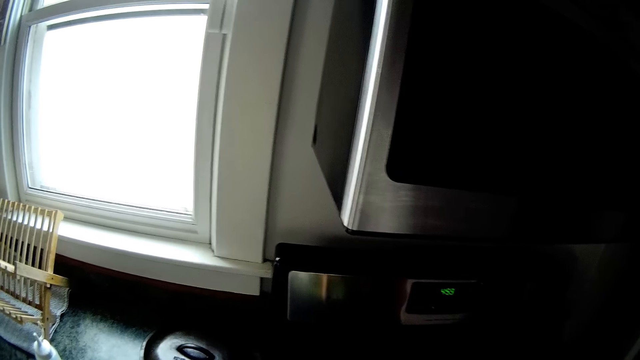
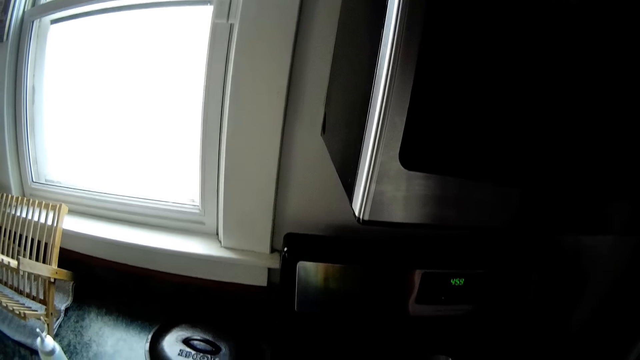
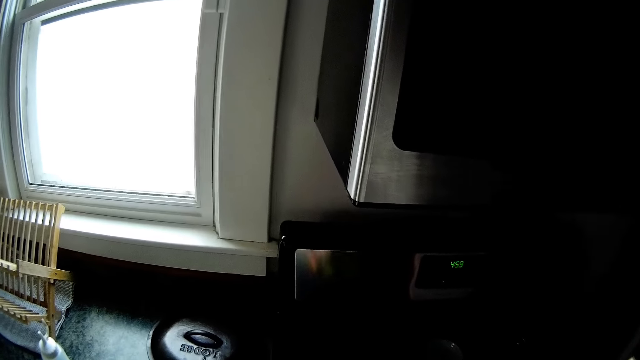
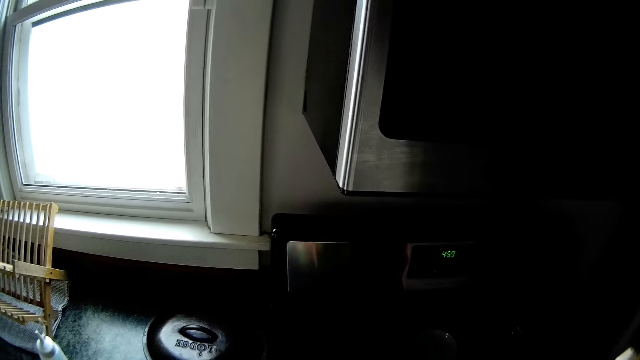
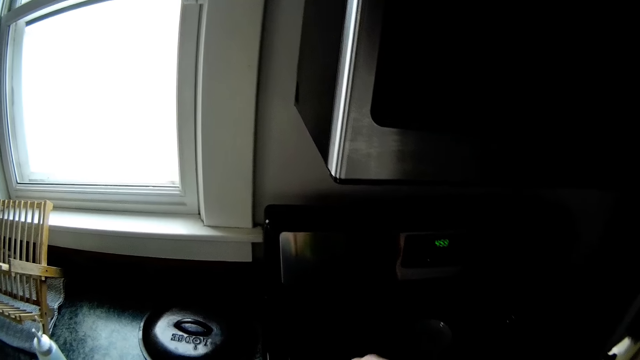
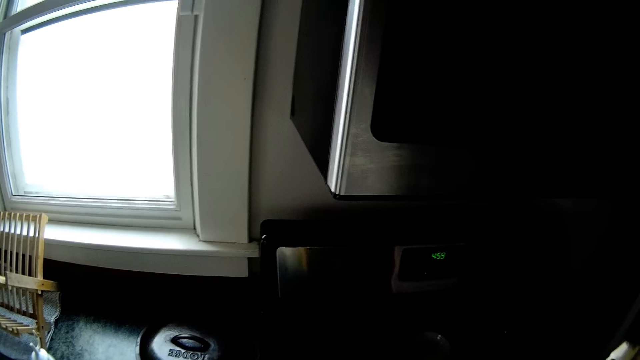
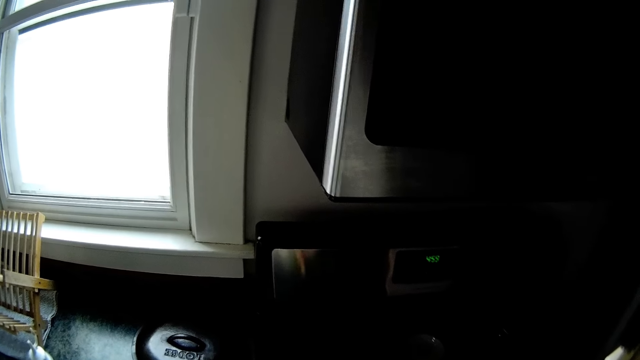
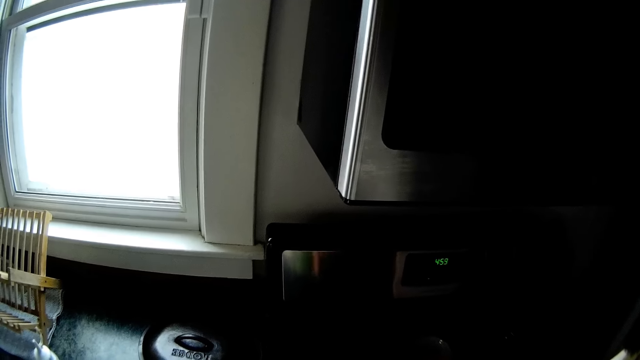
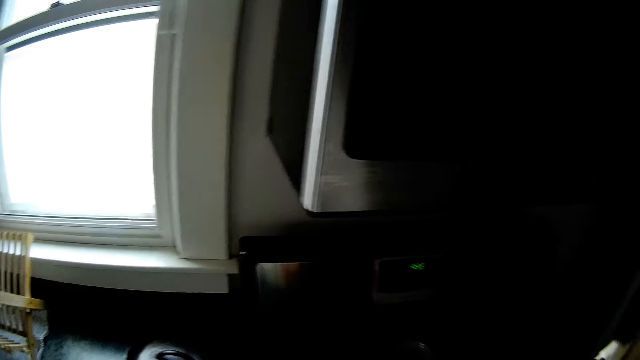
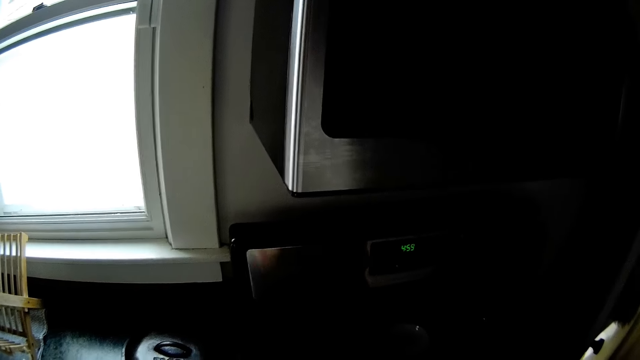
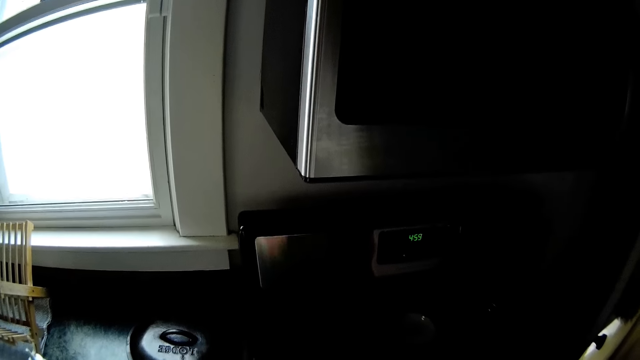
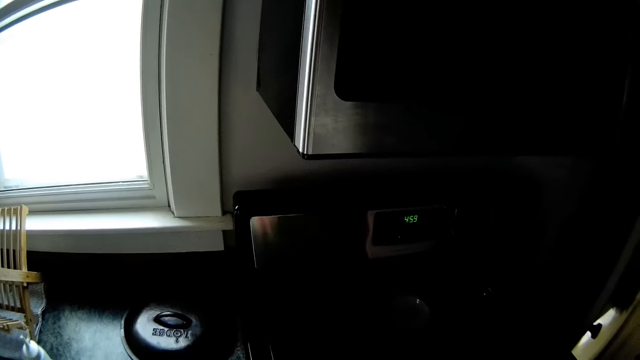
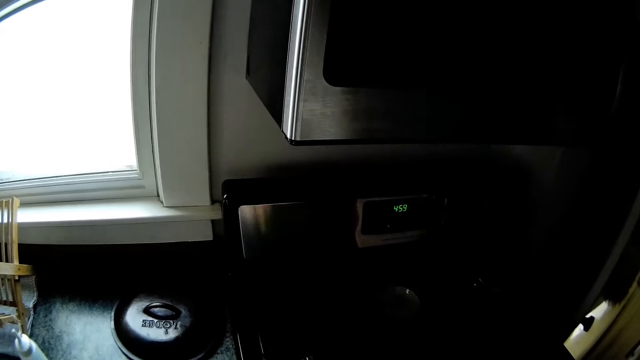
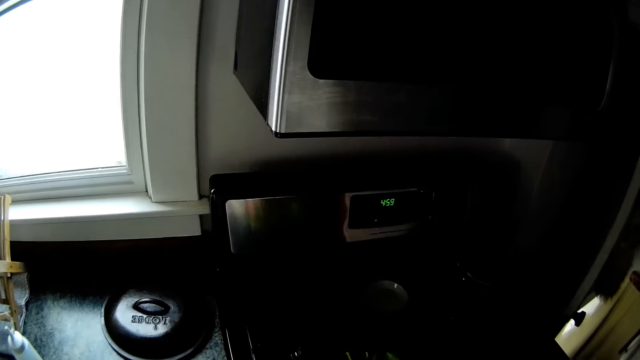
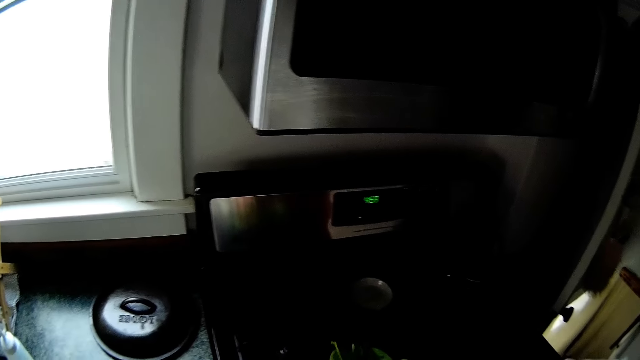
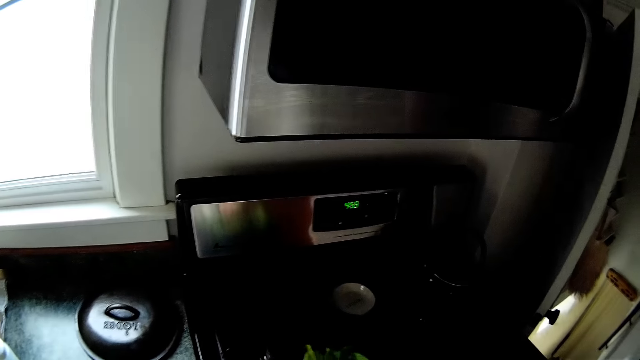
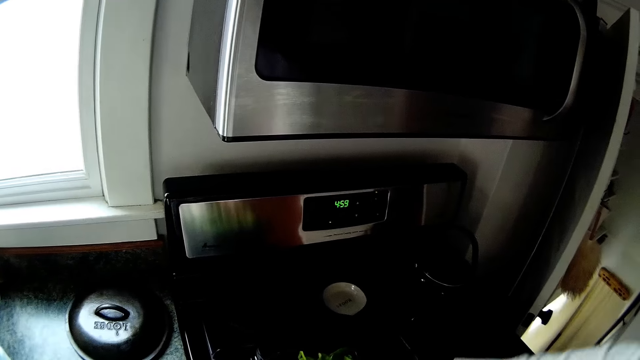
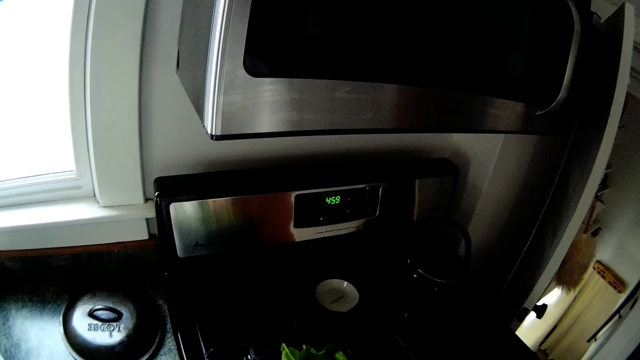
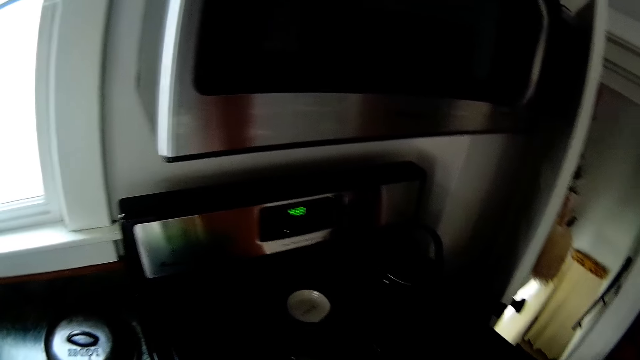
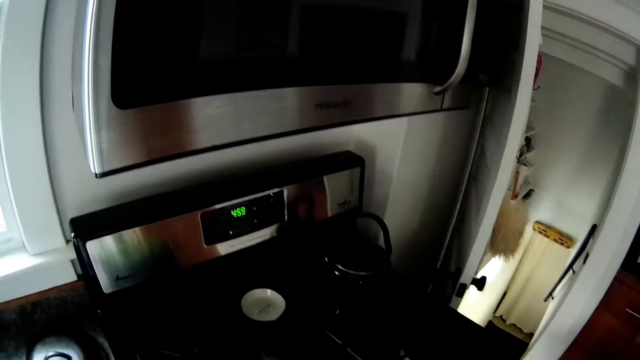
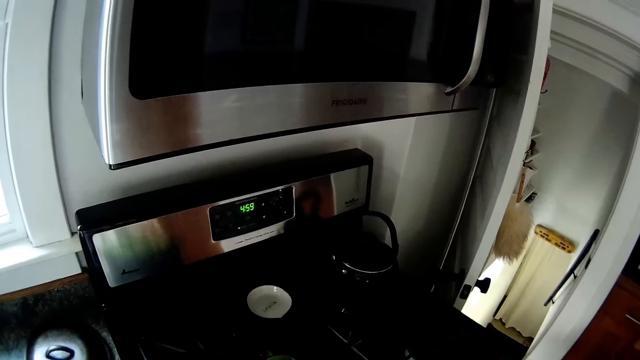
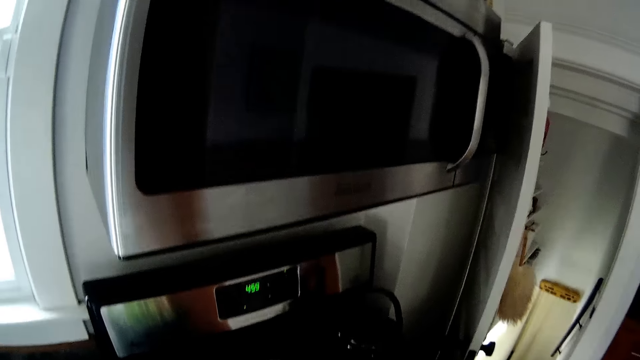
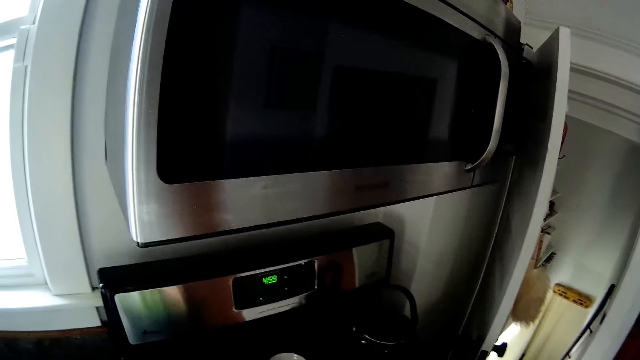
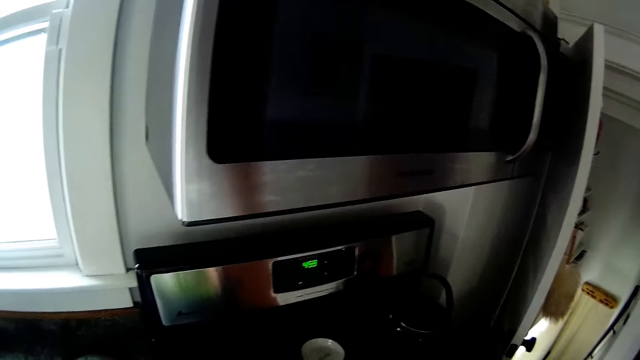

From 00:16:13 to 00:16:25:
The camera wearer stirs the food. They converse.

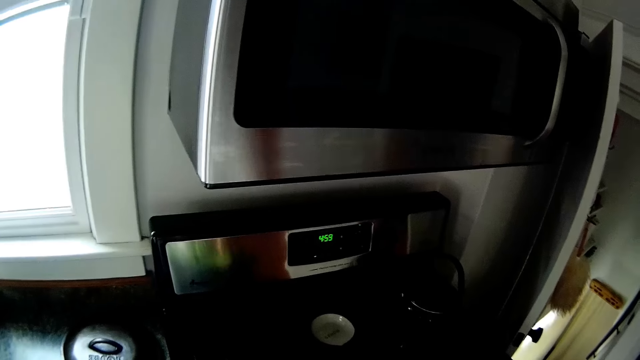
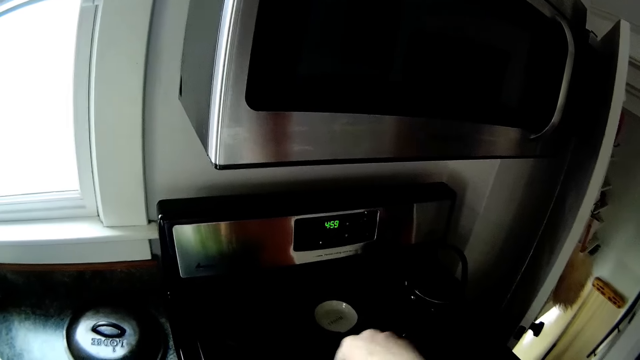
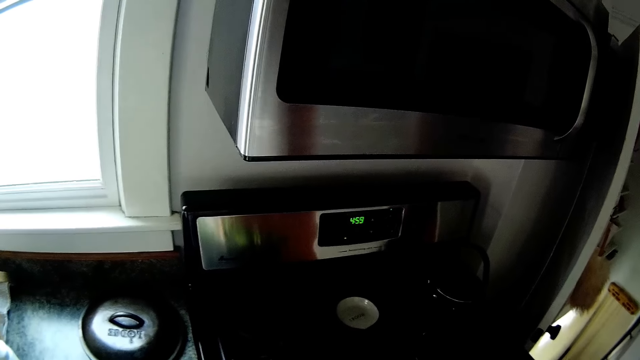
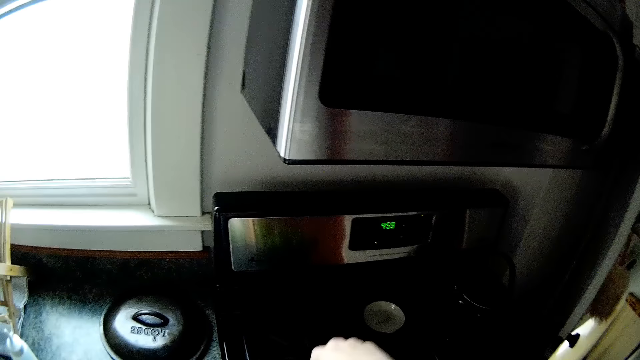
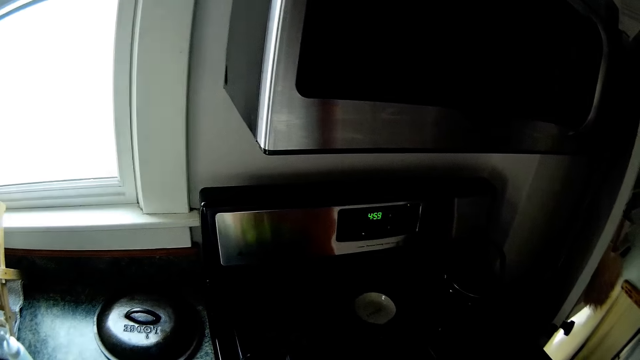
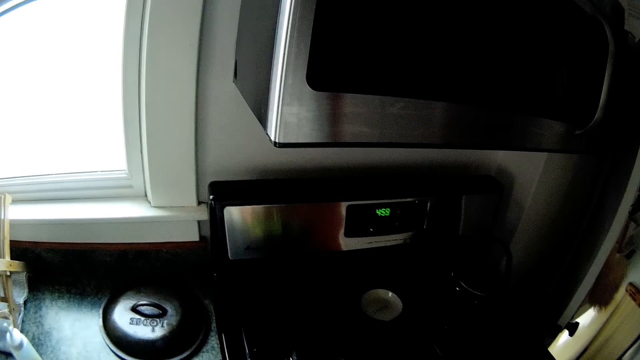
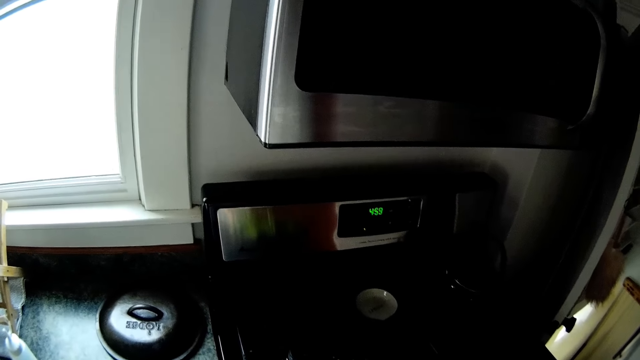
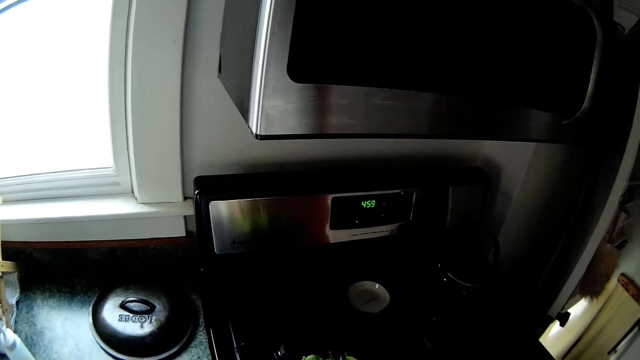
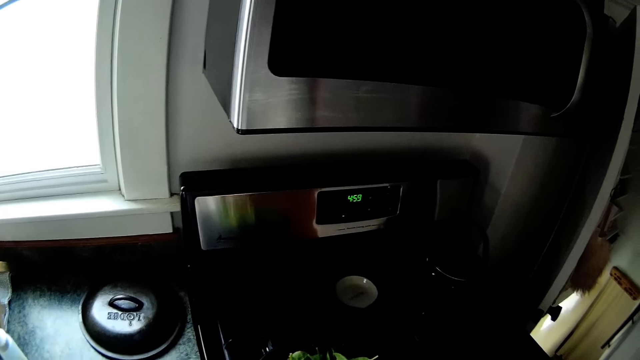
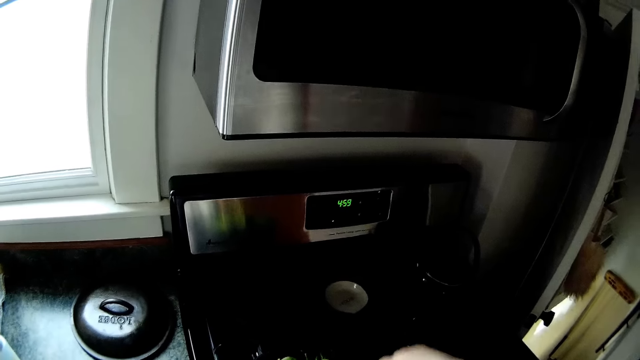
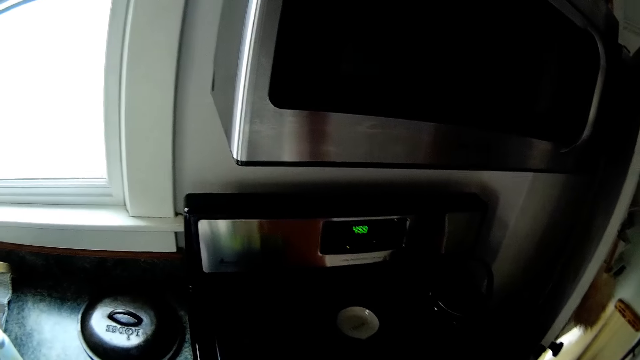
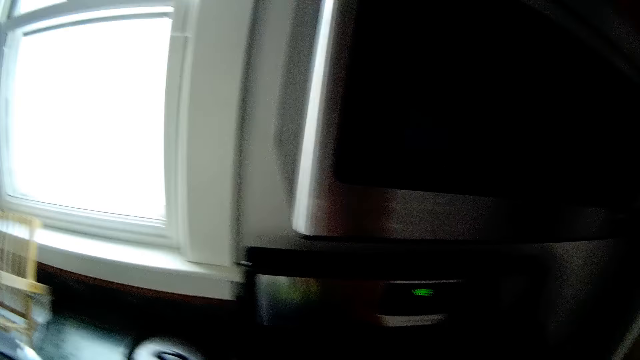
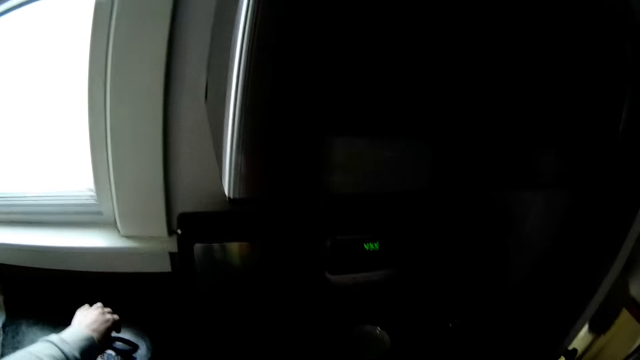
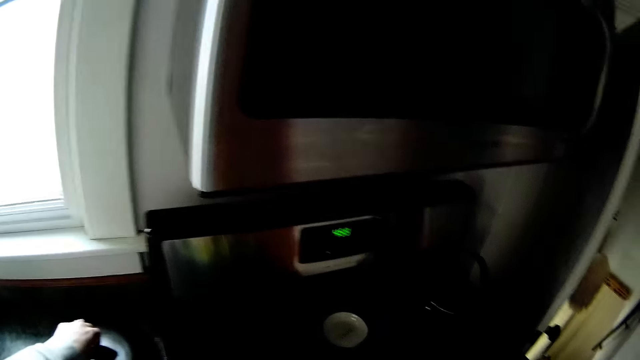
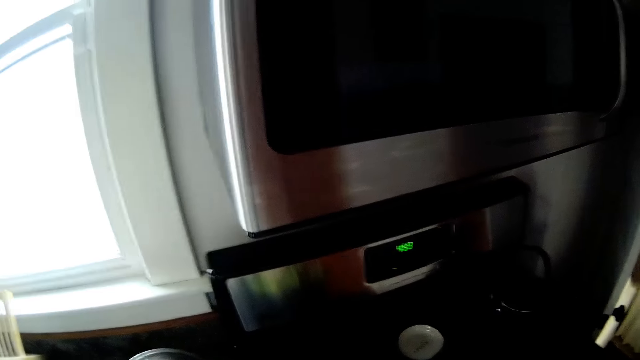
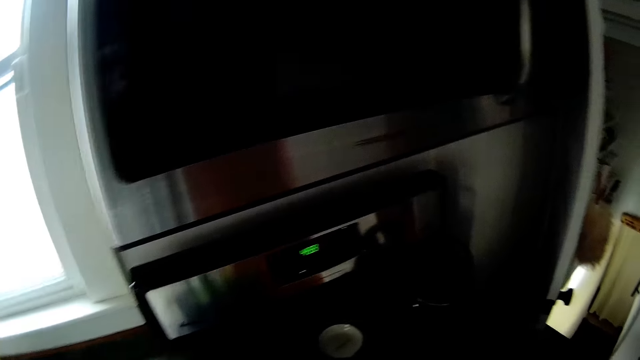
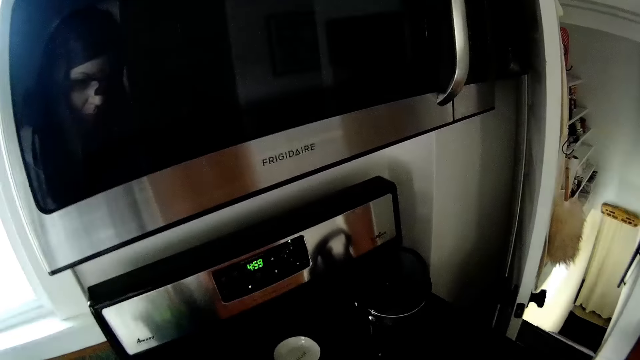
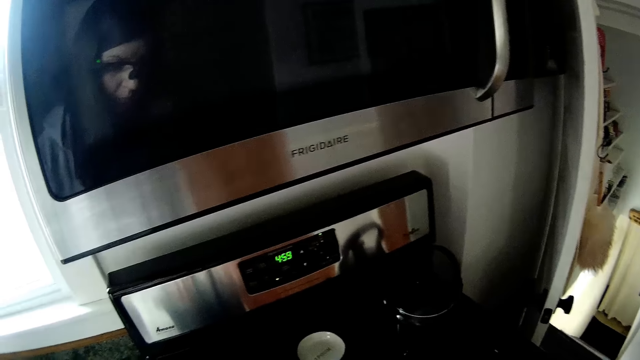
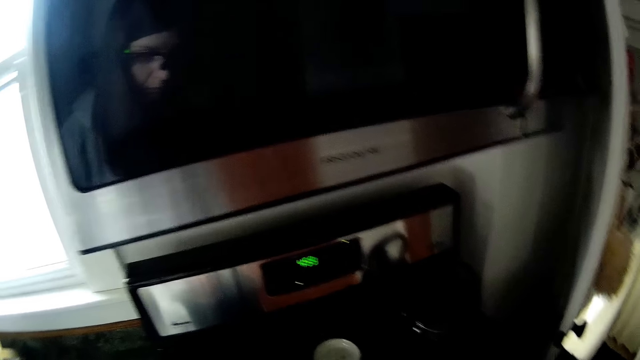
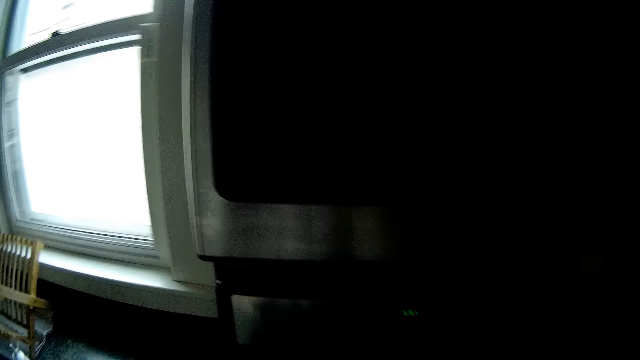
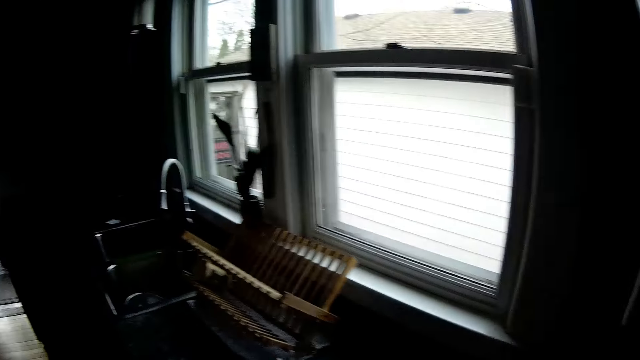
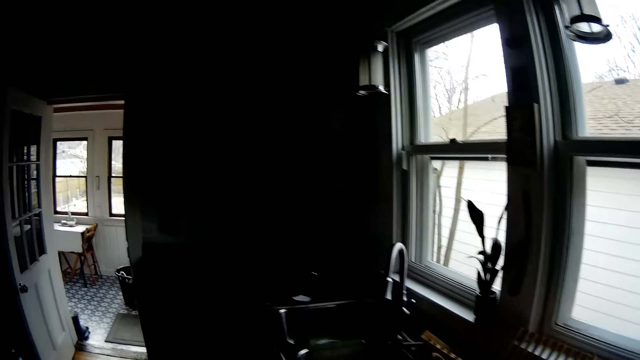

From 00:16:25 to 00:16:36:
The camera wearer takes a lid from a shelf with her left hand. She covers the pot with the lid.
